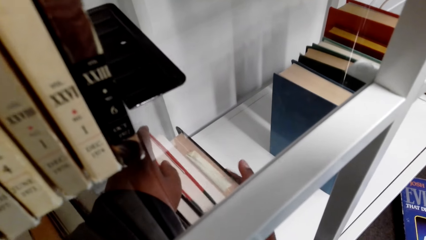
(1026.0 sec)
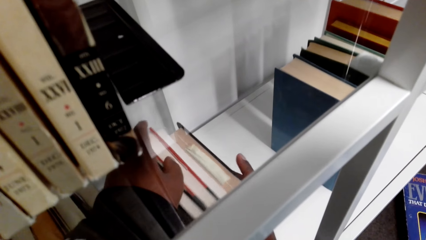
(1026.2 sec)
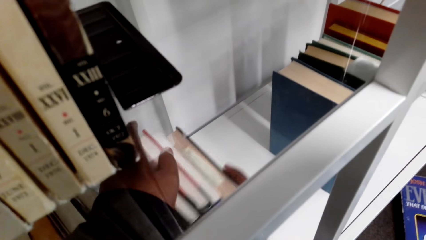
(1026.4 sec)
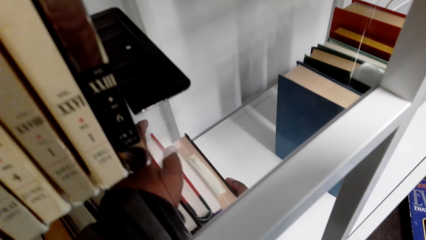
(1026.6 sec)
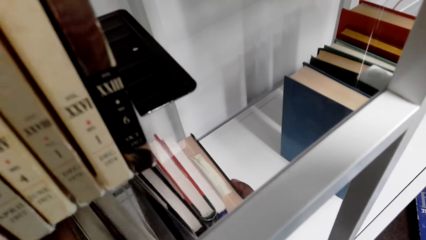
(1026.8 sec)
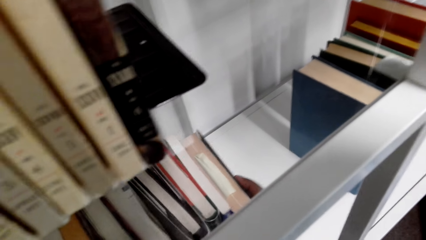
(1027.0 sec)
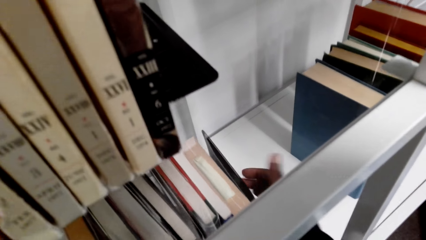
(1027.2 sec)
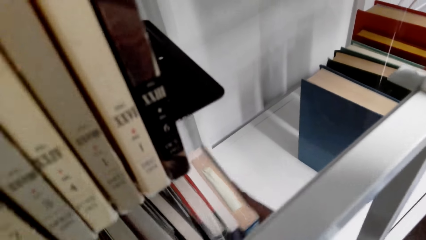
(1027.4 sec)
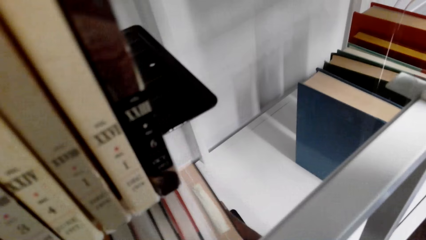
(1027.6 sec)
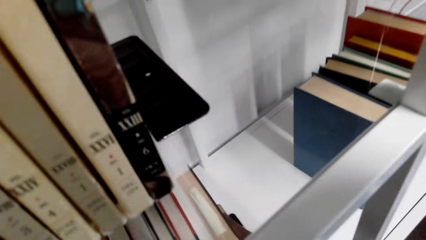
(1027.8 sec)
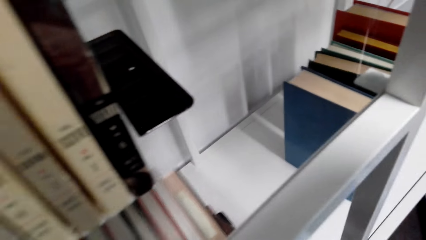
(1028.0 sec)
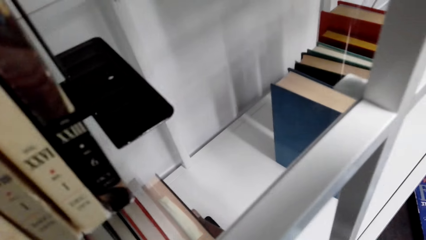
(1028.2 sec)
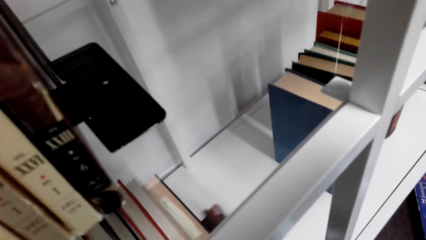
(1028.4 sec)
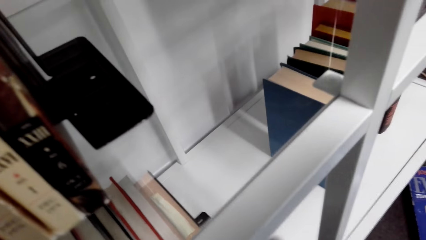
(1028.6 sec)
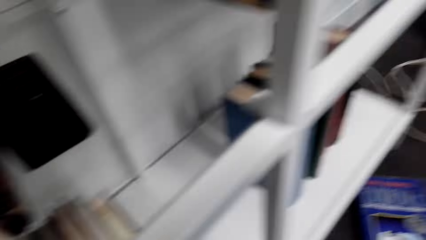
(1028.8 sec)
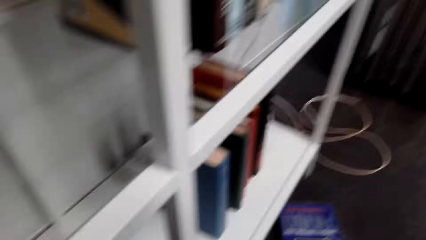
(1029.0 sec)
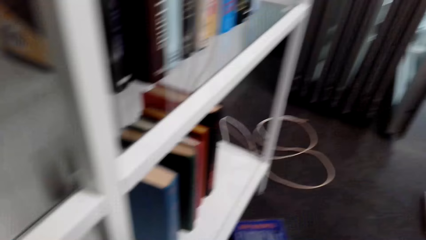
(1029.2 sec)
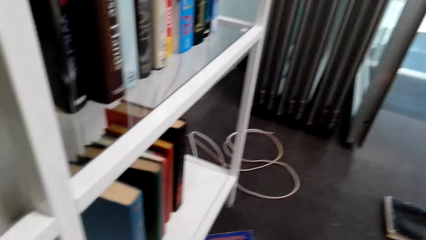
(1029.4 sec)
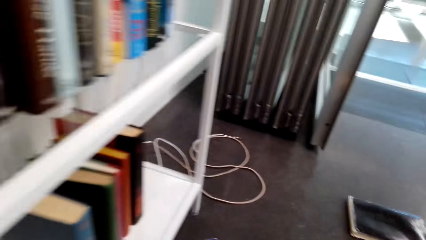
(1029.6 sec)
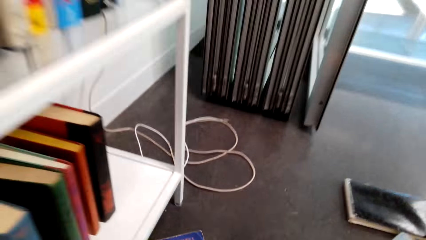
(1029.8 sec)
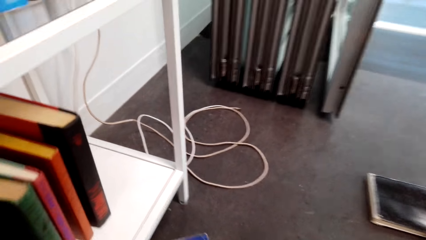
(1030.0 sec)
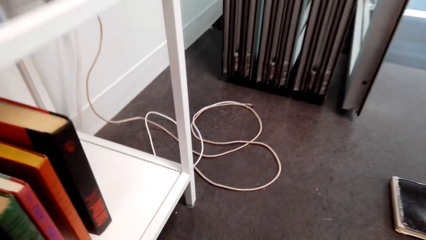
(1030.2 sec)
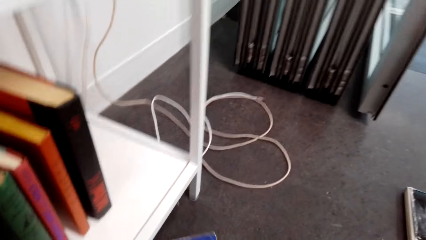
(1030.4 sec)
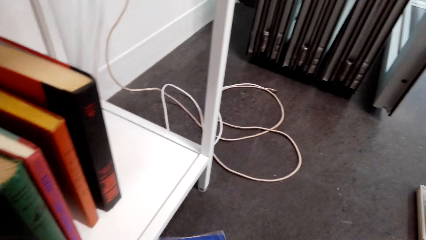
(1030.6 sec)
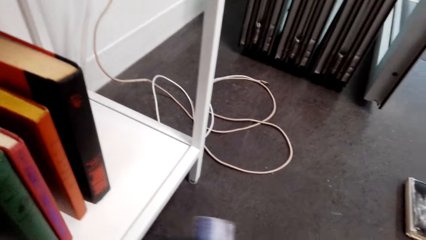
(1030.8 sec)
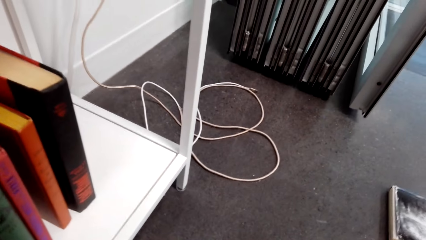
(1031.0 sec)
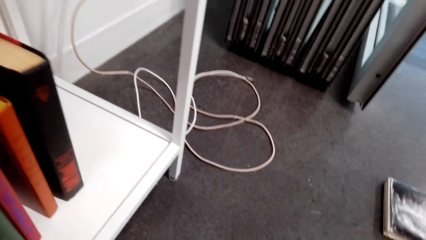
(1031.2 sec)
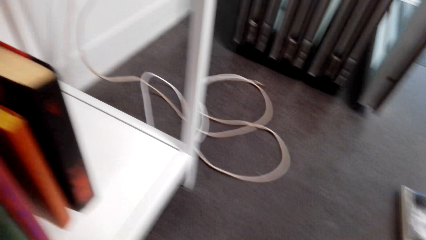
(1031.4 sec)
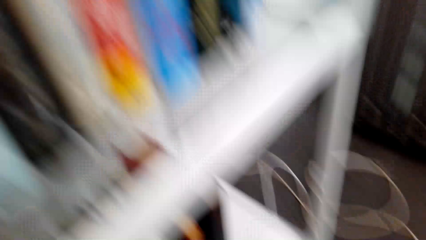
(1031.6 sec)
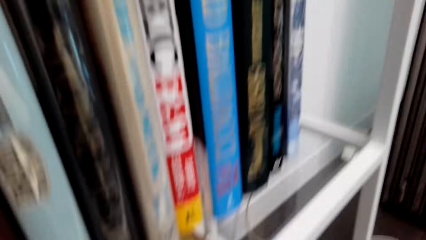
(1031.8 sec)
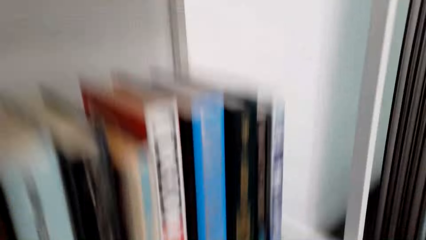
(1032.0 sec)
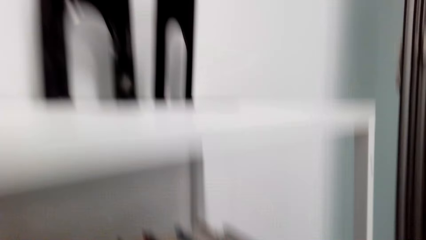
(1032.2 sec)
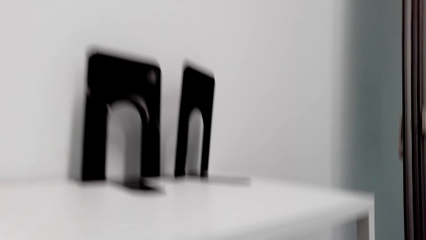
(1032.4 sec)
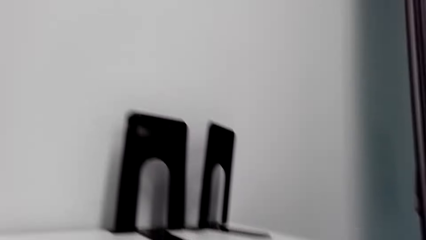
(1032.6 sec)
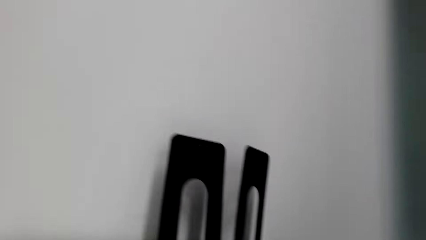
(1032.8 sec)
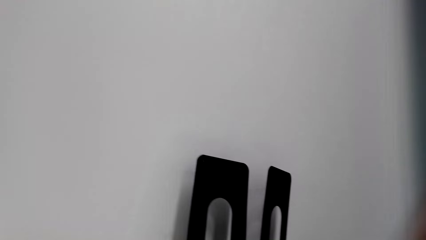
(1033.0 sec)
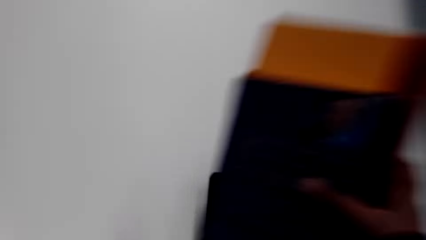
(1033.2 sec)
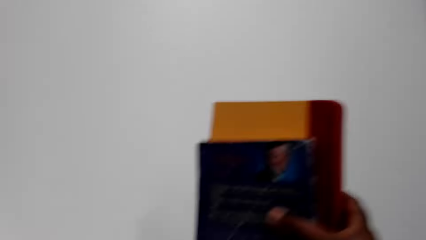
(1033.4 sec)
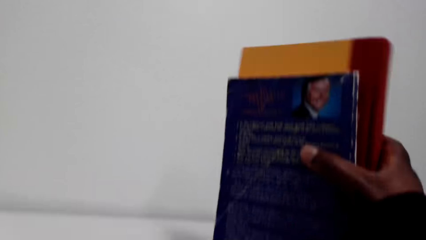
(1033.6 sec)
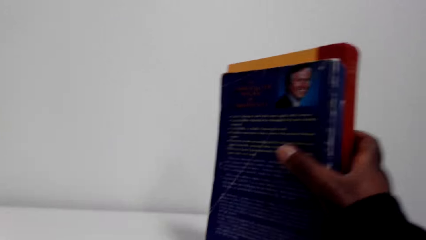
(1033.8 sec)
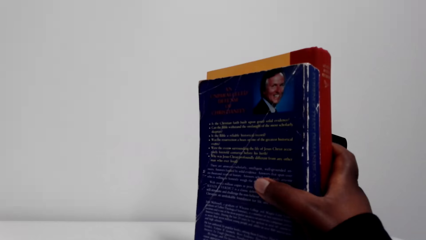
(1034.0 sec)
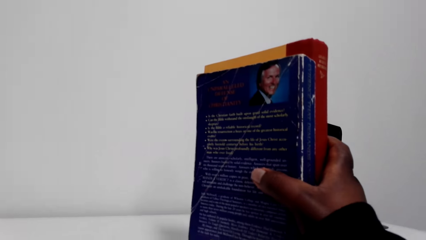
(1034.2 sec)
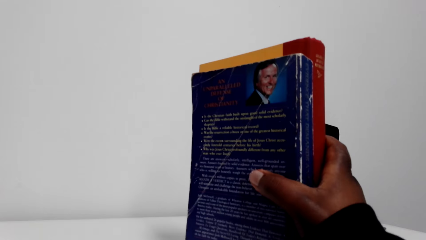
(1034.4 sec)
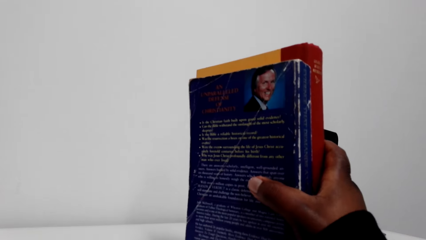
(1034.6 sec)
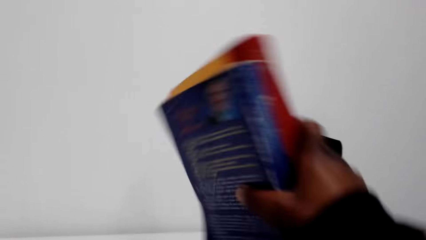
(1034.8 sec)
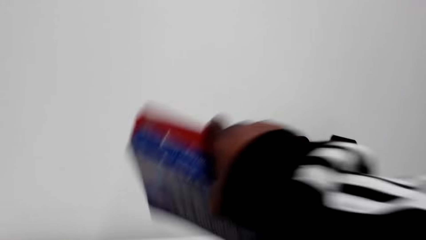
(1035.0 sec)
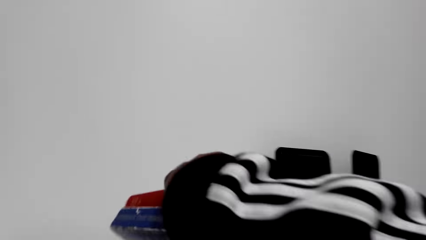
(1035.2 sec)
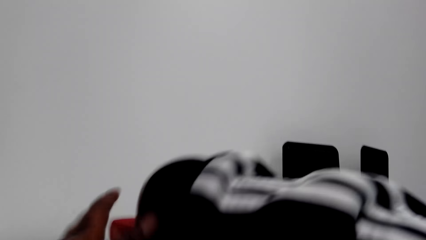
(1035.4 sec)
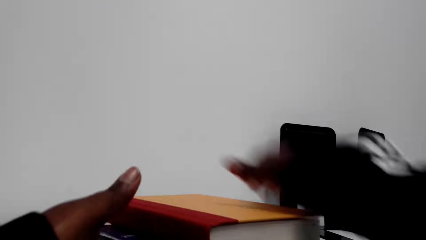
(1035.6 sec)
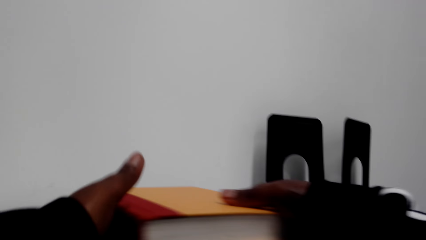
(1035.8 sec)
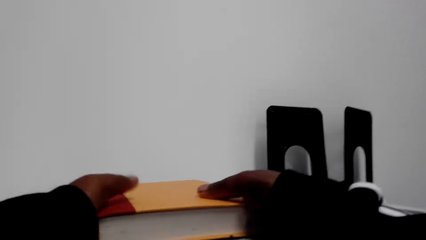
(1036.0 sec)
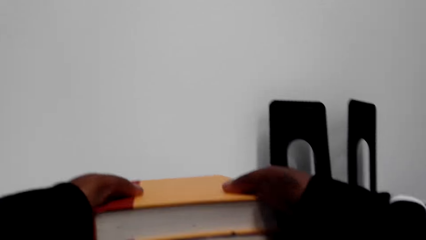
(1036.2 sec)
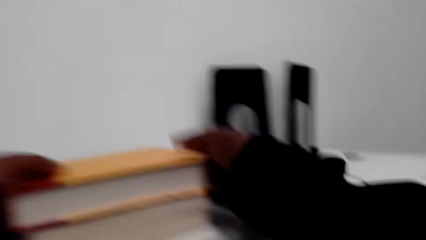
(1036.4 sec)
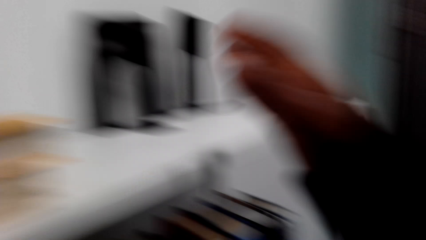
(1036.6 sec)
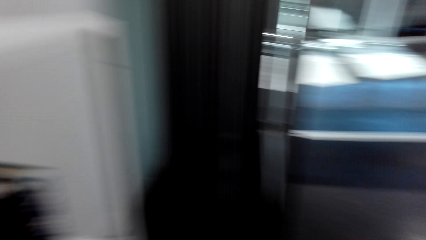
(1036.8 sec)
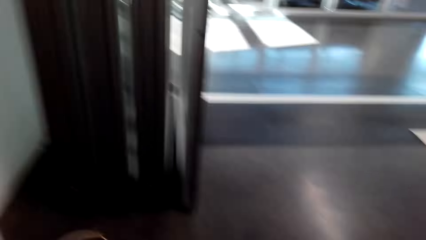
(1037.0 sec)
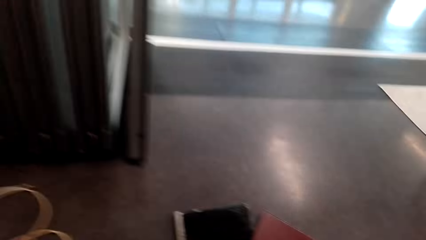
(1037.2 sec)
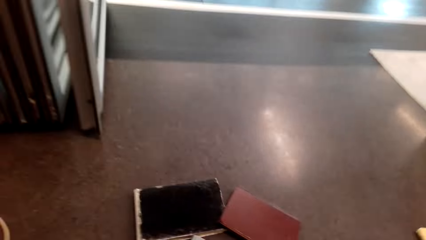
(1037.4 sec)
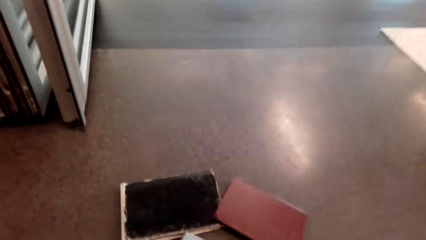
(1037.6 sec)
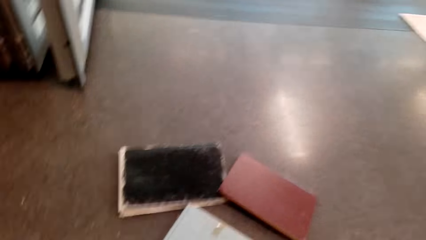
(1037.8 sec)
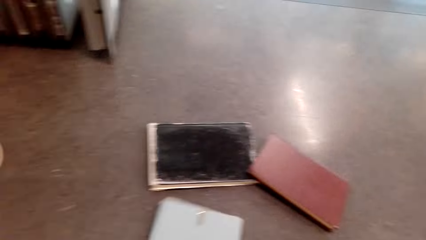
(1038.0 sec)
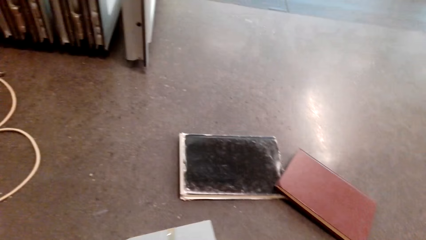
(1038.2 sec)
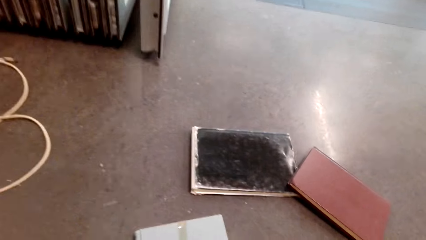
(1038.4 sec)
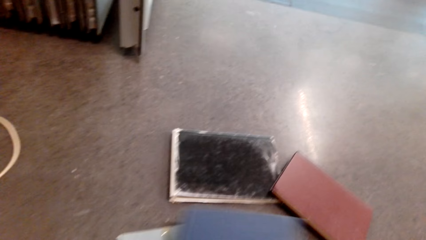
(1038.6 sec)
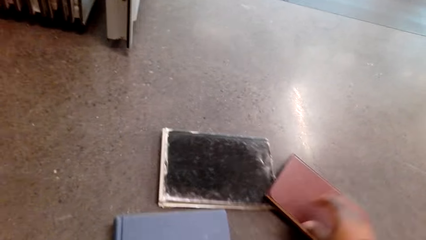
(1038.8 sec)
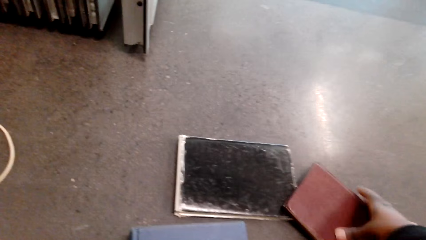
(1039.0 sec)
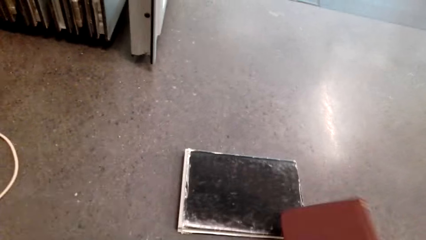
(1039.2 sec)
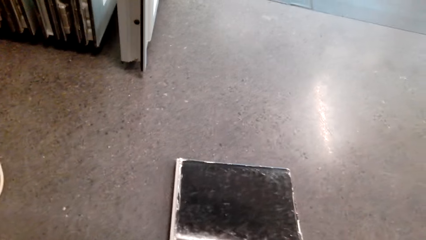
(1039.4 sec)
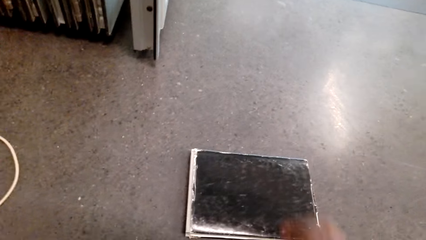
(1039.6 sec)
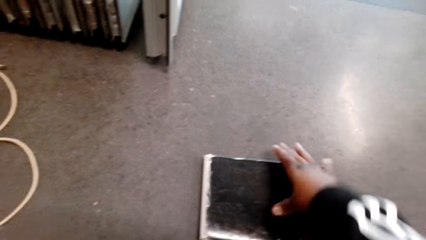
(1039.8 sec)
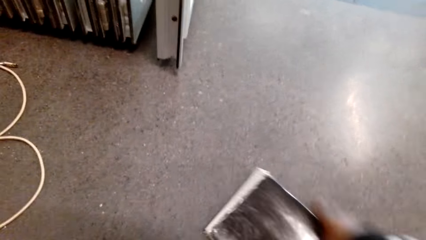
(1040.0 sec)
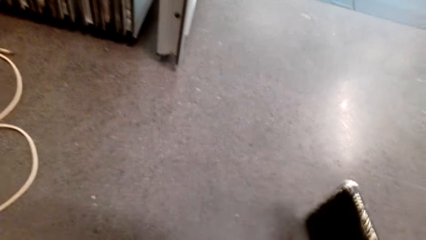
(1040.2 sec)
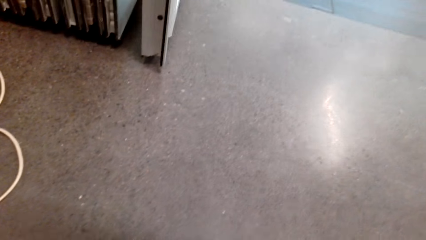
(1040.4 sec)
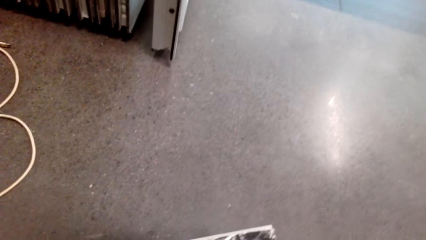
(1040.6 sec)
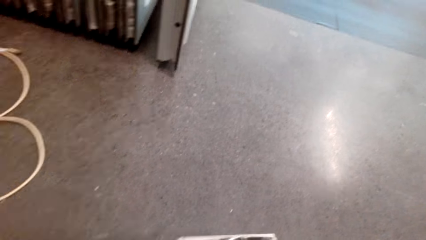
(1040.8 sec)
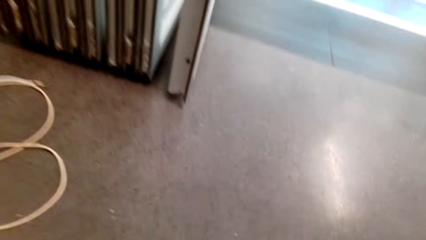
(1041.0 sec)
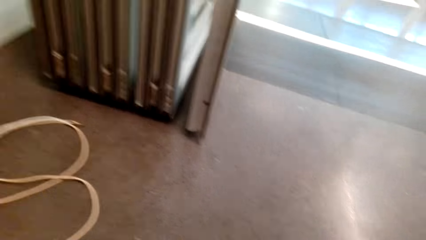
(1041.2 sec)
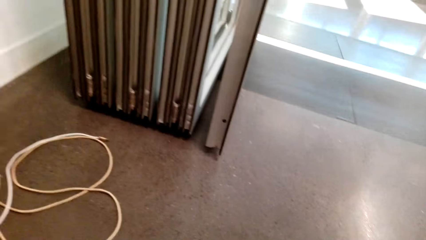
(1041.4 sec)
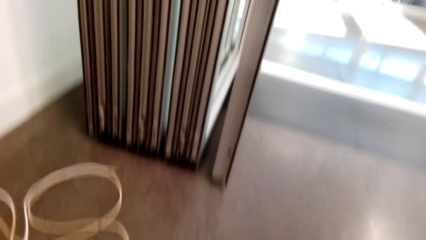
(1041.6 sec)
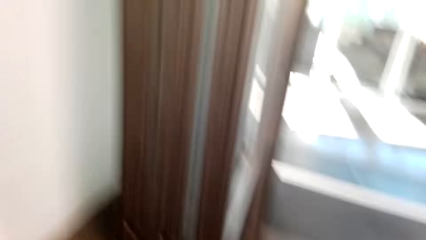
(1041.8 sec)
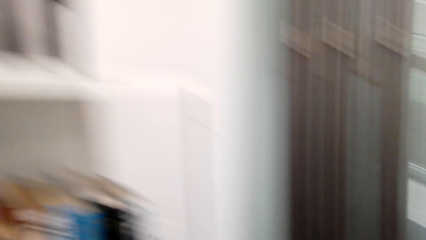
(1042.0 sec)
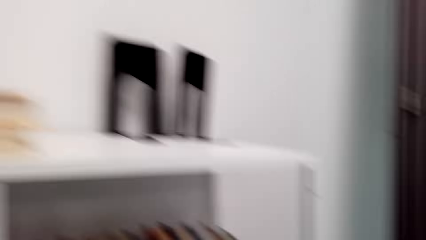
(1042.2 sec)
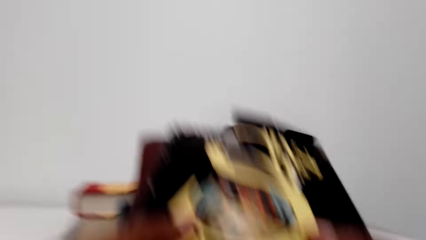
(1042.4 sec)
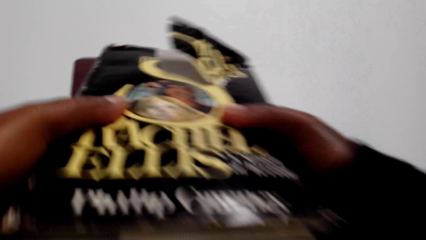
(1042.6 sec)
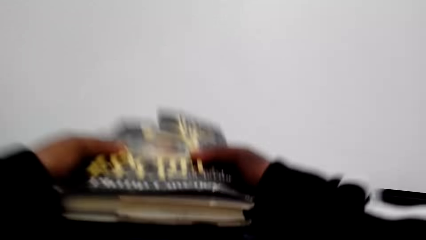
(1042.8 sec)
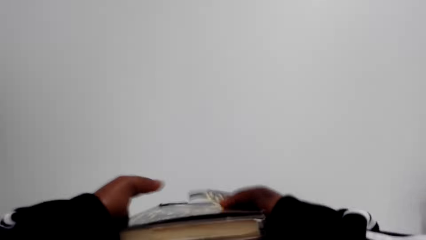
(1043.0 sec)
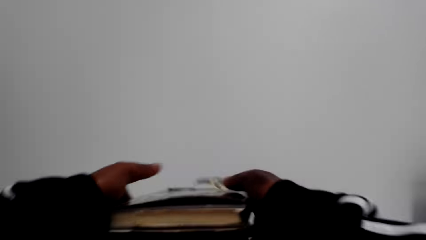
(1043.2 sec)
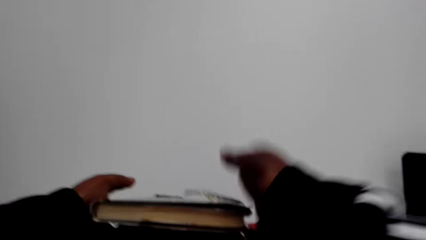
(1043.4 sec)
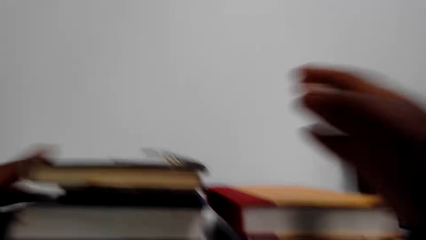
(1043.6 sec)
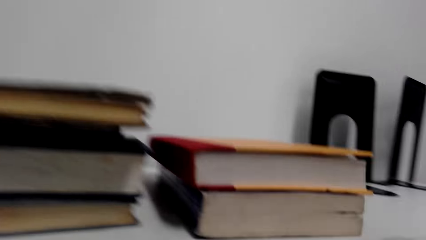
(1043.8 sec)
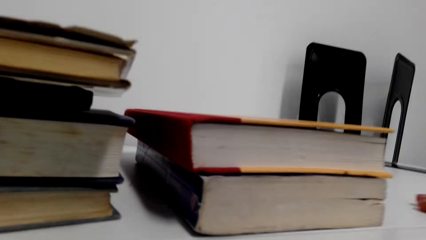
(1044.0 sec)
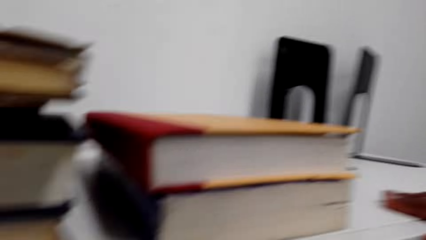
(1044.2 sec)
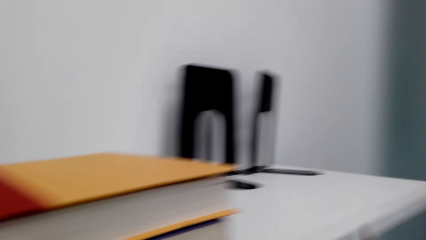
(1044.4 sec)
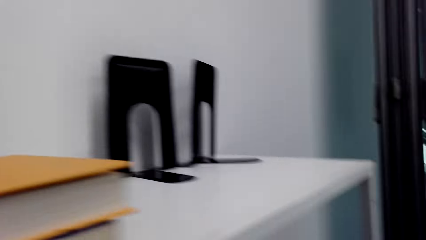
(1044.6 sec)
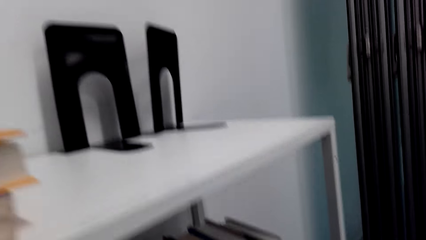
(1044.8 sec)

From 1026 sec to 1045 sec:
The camera wearer moves books. They look around the floor. They pick books on the floor. They adjust the books on the bookcase. They pick books on the floor. They pick a book. They pick books. They put the books on the bookcase.
